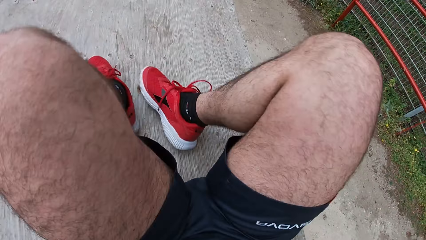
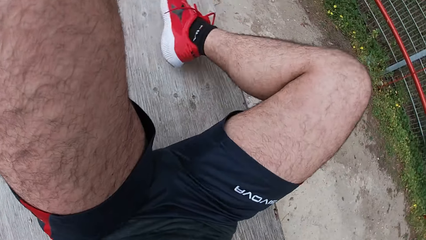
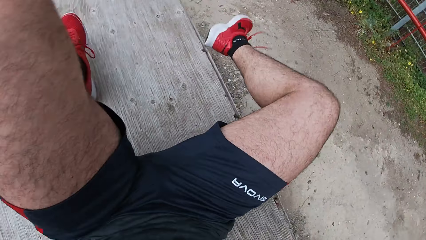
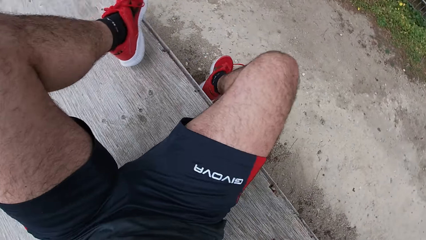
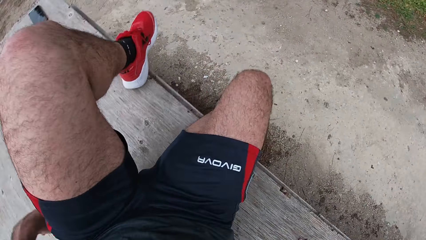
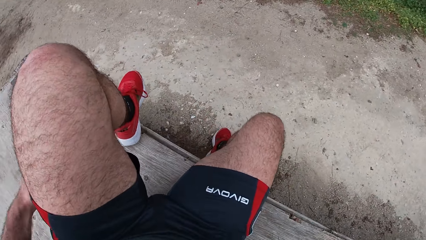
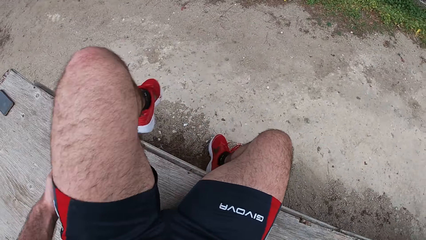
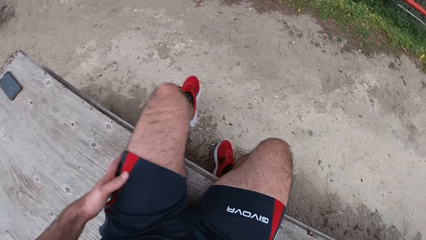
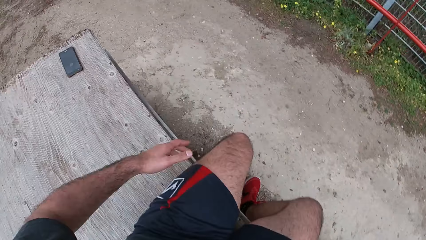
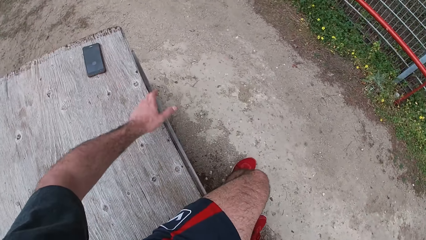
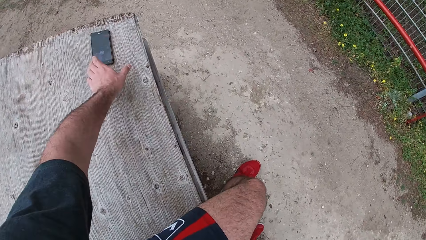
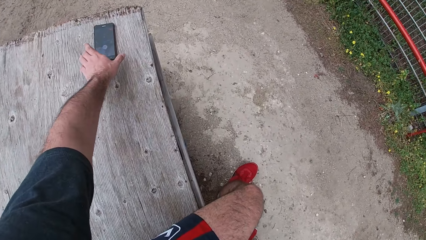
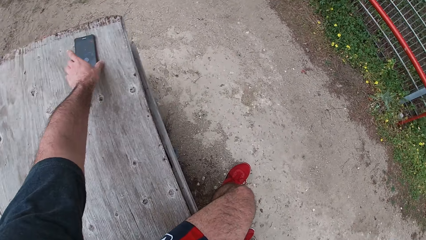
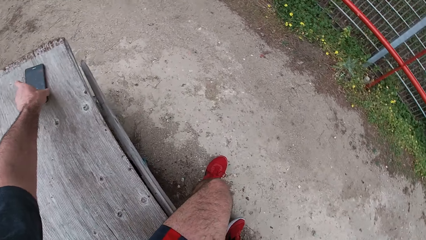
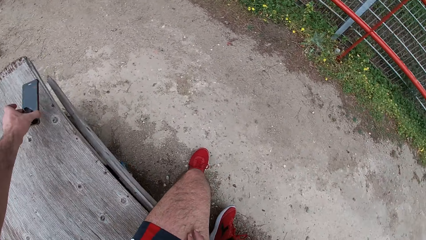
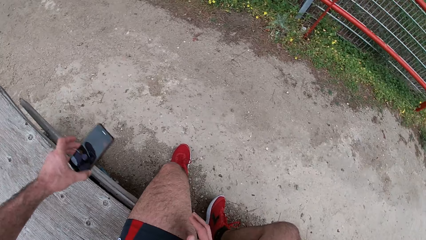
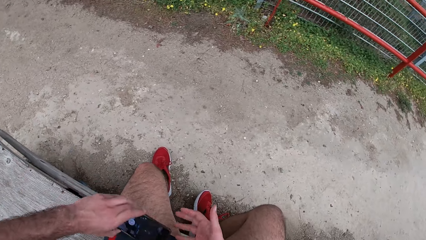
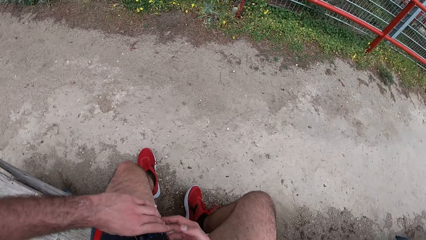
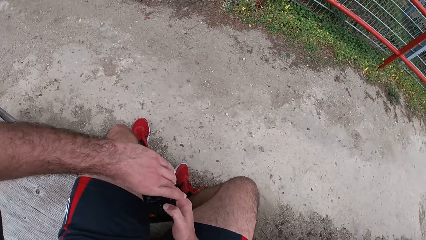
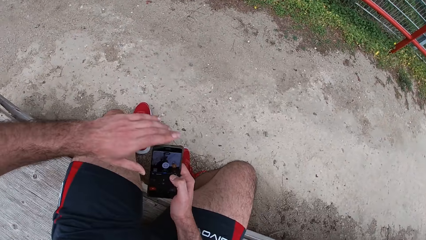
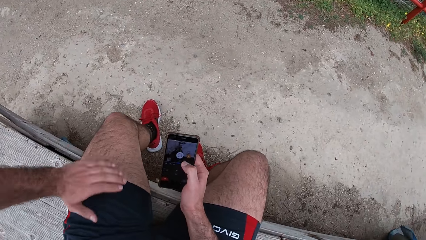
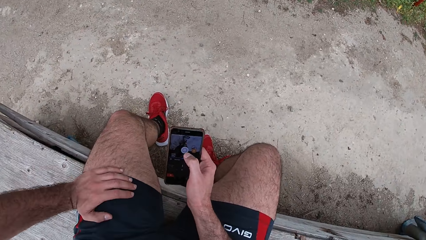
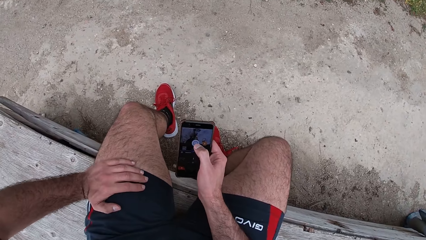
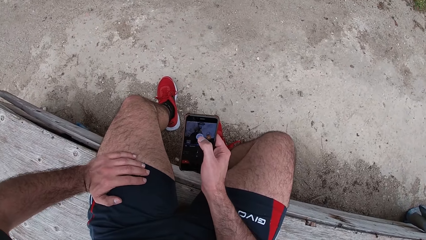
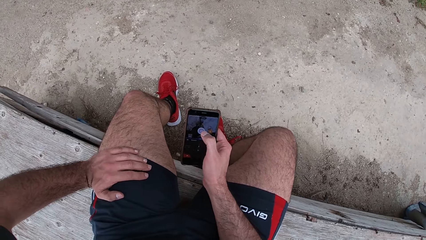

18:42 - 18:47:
The camera wearer bends his legs on top of the table. He places his legs on the ground. He comes down from the table. He picks up a phone from the wooden box. He operates the phone with his right hand. He removes the phone from his left hand to his right hand. He puts a password.
